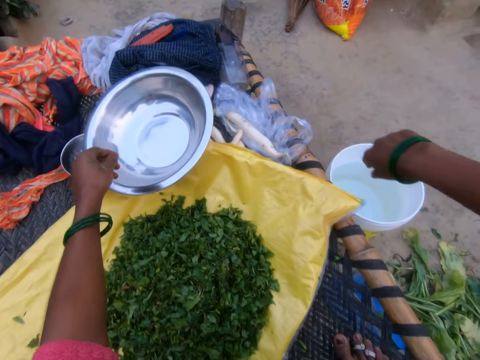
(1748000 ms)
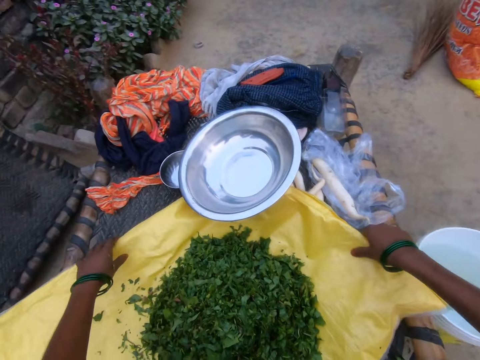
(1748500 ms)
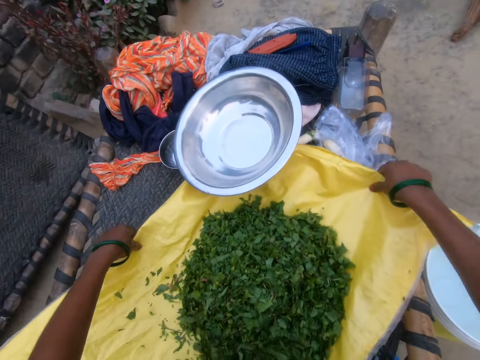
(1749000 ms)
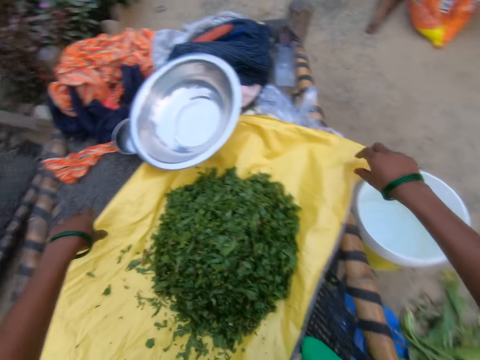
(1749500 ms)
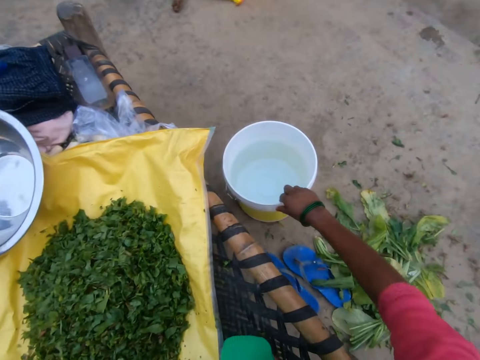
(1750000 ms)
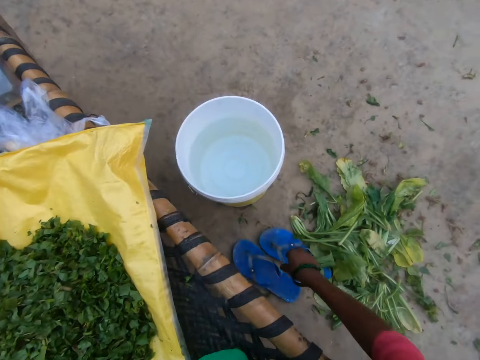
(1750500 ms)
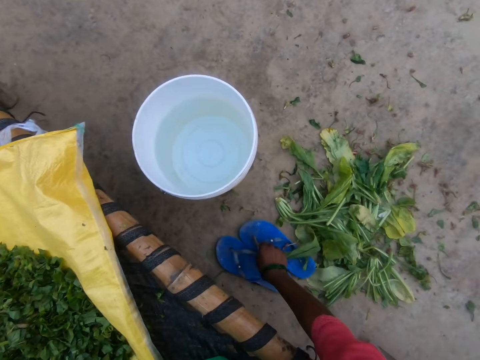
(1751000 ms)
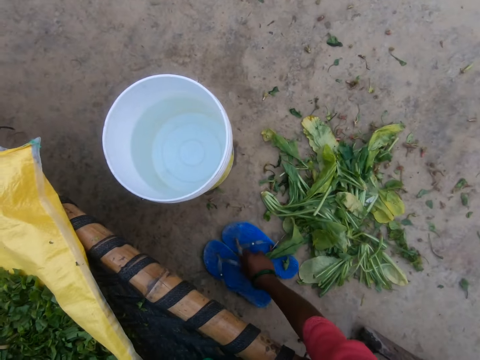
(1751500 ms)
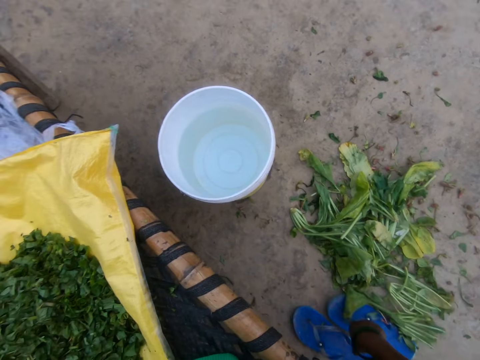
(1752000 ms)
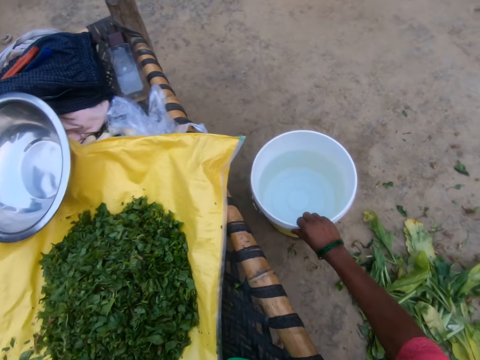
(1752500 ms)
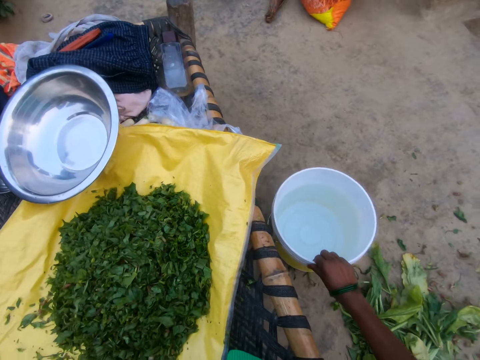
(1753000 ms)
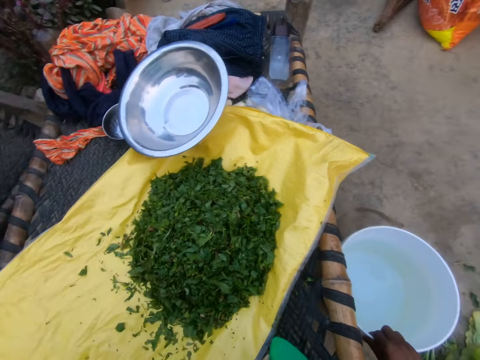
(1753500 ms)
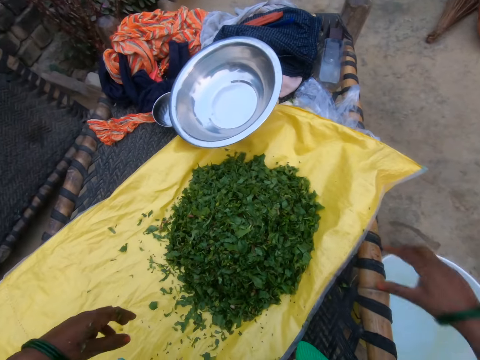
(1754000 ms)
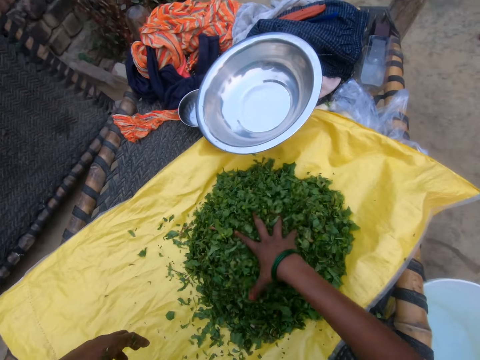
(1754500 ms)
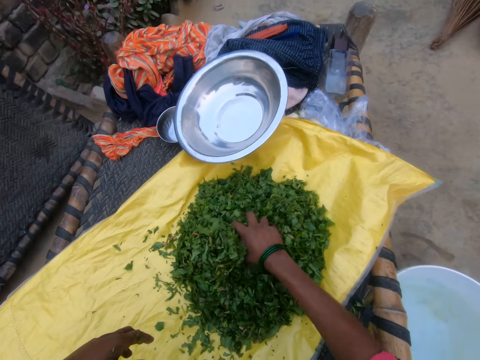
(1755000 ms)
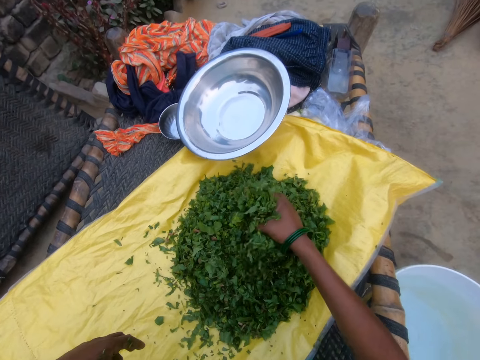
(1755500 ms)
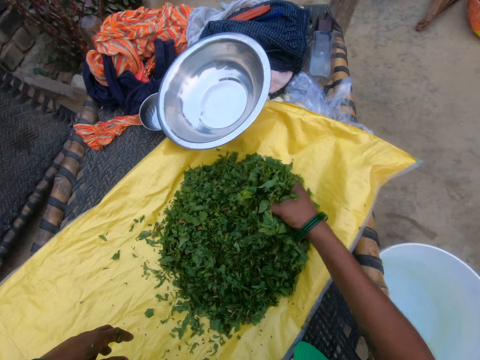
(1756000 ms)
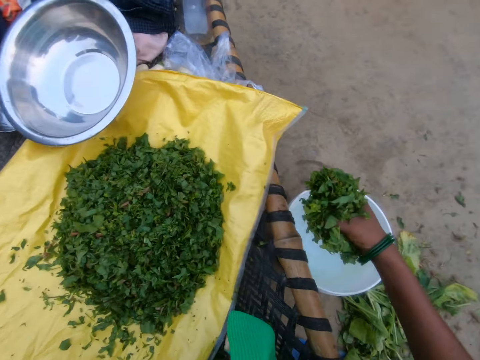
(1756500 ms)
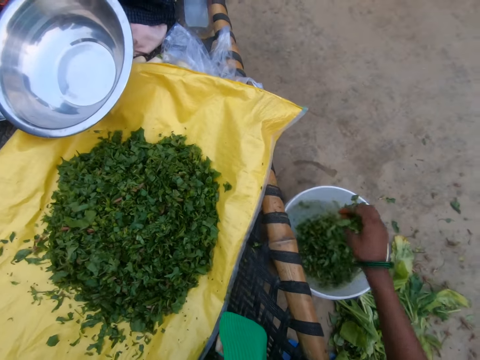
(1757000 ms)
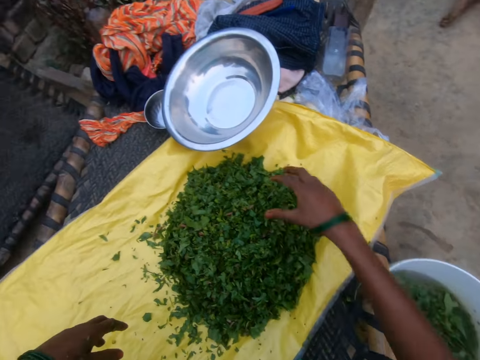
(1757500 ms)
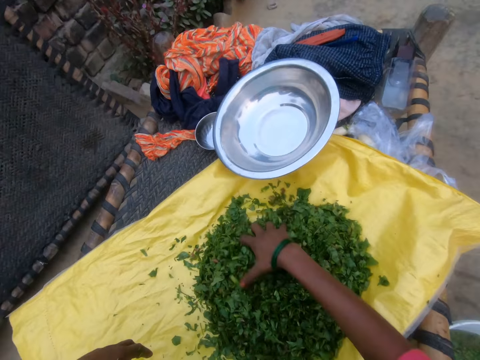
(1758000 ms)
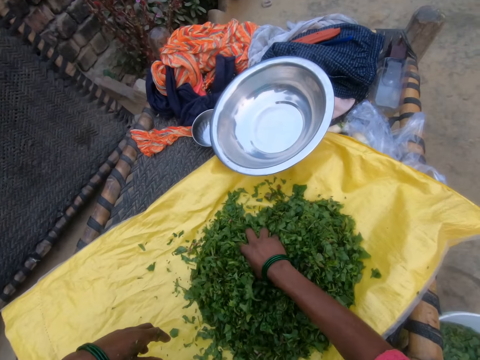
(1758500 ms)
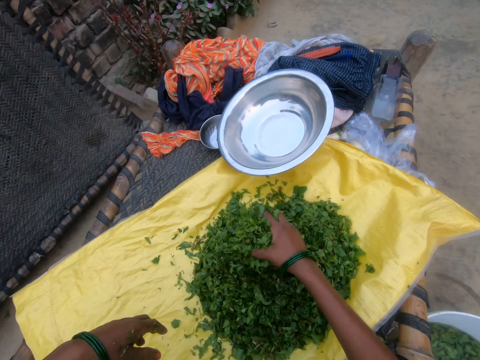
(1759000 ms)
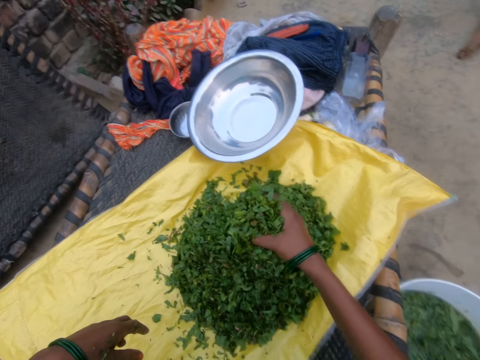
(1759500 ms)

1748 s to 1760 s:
The camera wearer picks a sack. She adjusts the sack. She pulls her slippers. She draws the bucket of water near. She gathers cut vegetables from the sack. She throws the cut vegetables in the bucket of water. She gathers cut vegetables from the sack.

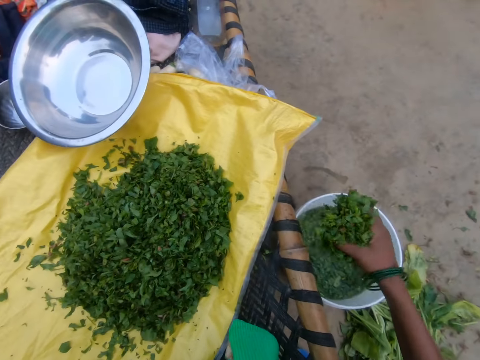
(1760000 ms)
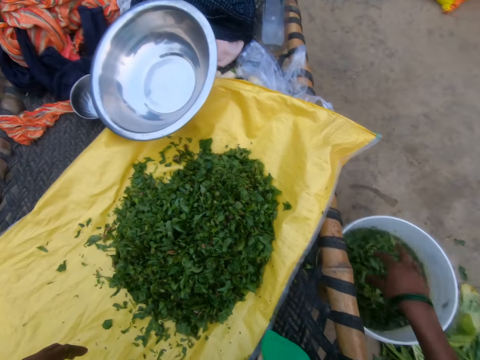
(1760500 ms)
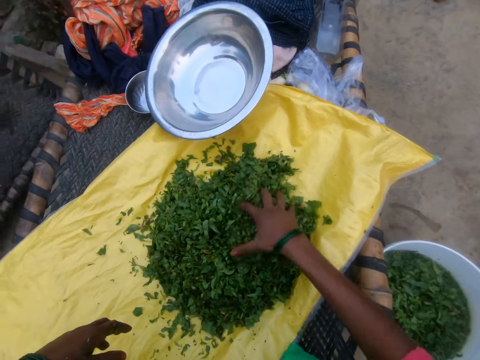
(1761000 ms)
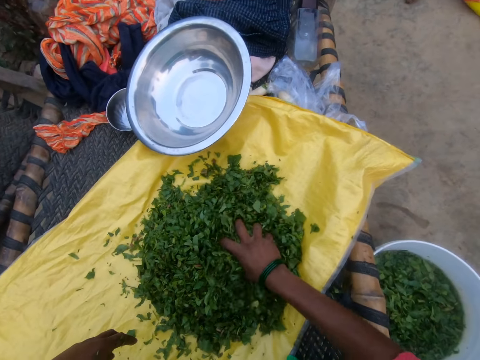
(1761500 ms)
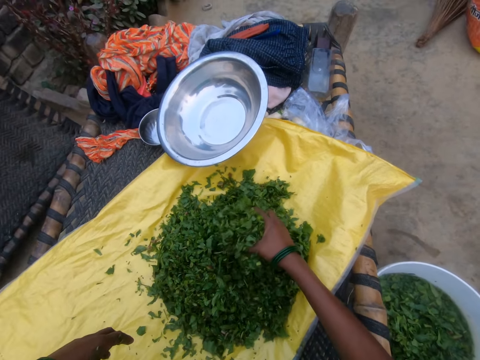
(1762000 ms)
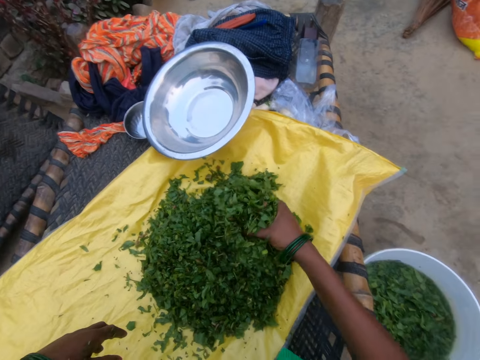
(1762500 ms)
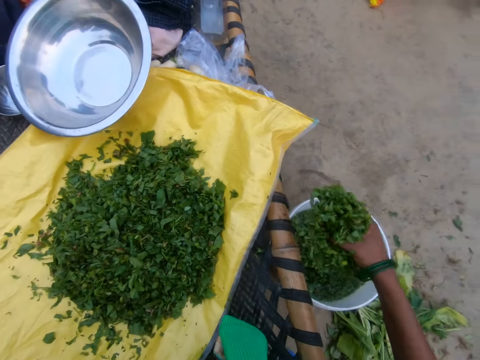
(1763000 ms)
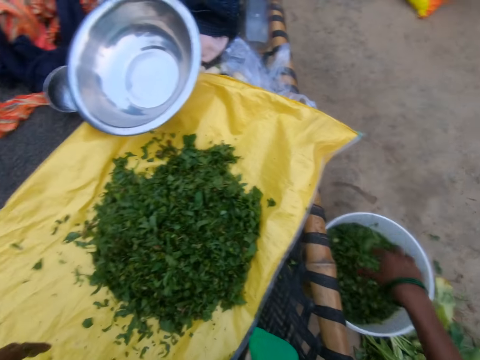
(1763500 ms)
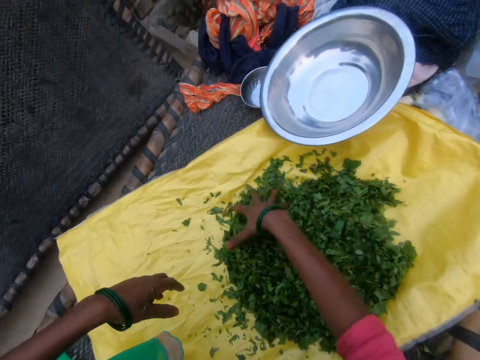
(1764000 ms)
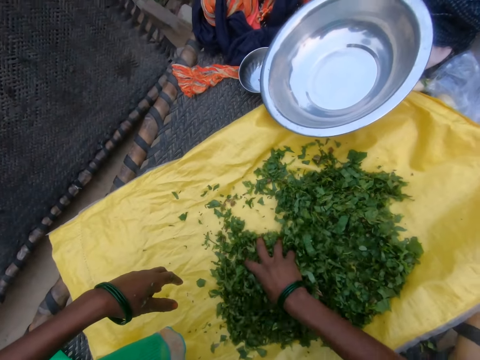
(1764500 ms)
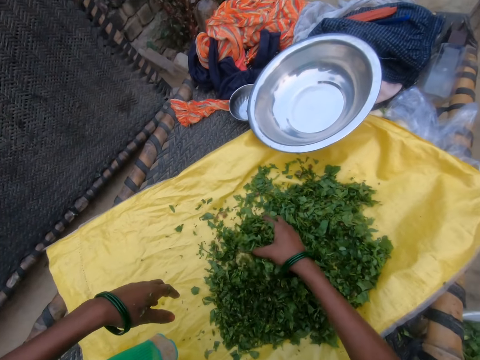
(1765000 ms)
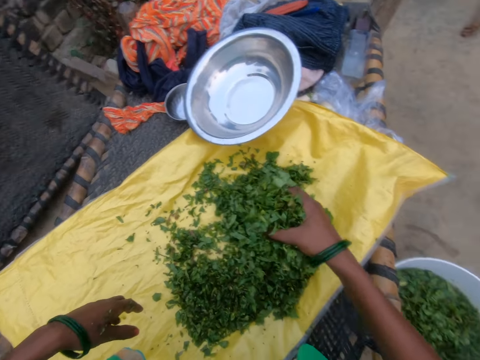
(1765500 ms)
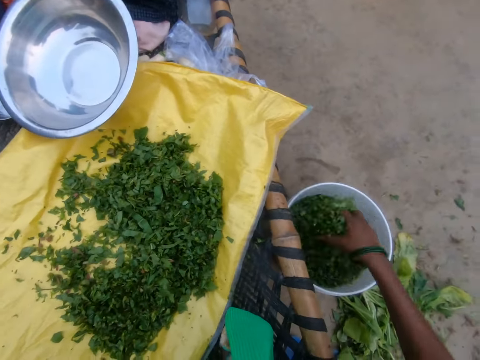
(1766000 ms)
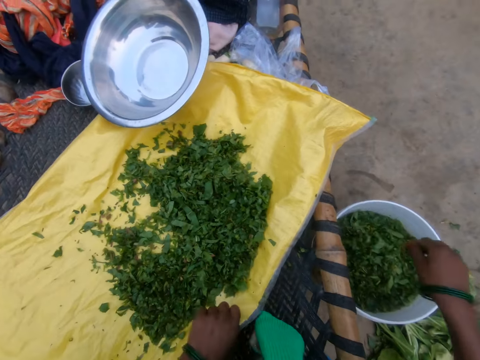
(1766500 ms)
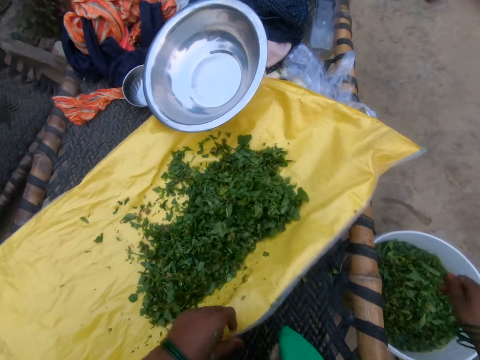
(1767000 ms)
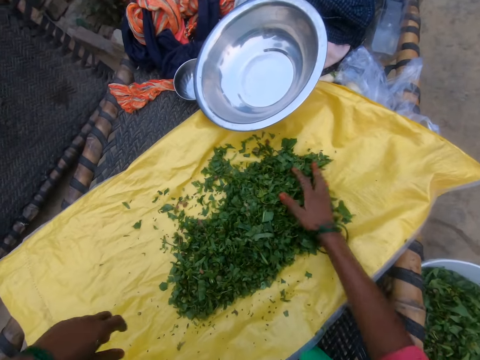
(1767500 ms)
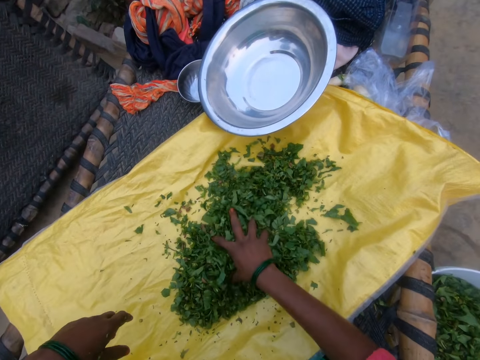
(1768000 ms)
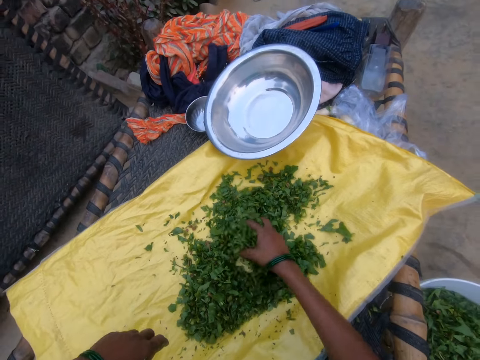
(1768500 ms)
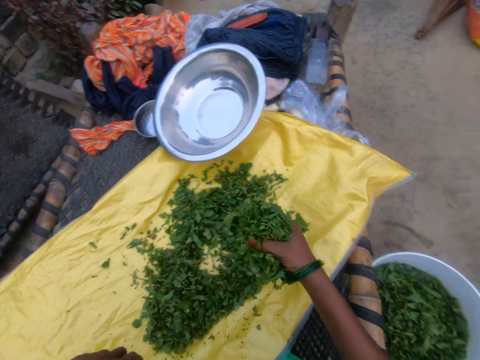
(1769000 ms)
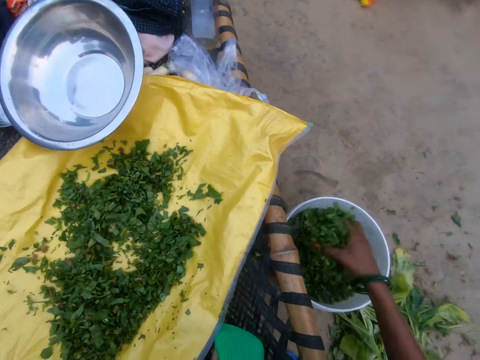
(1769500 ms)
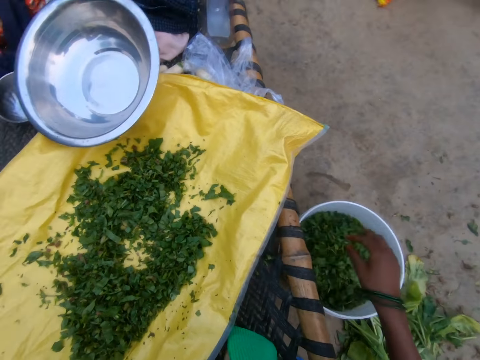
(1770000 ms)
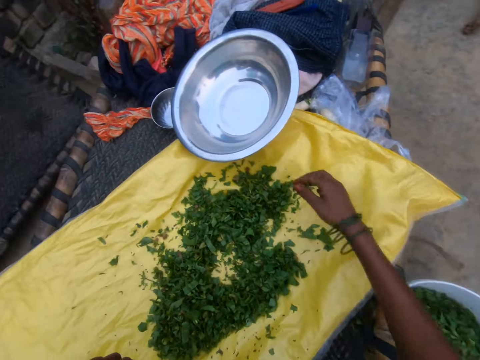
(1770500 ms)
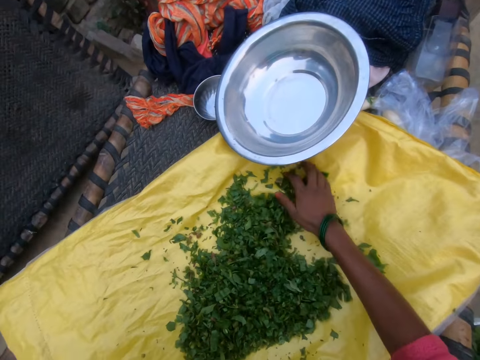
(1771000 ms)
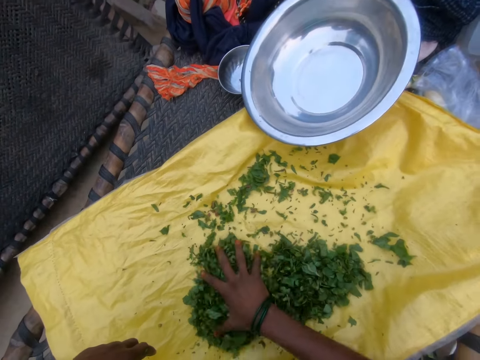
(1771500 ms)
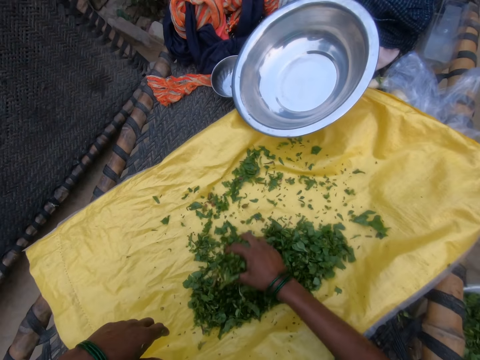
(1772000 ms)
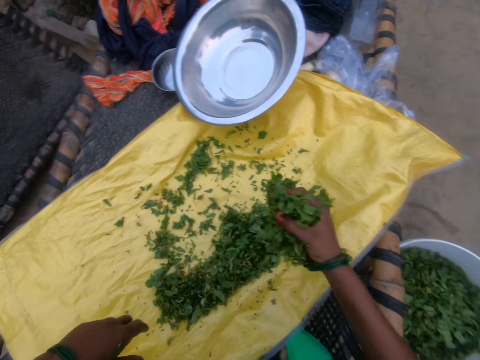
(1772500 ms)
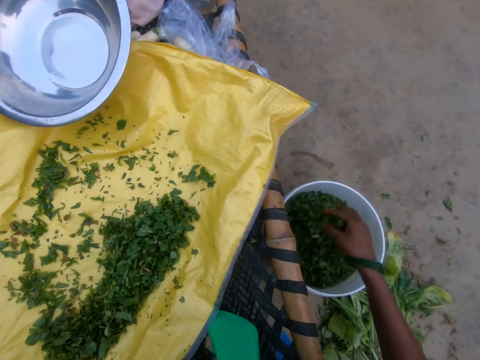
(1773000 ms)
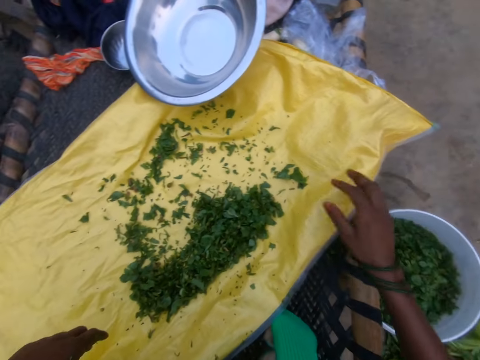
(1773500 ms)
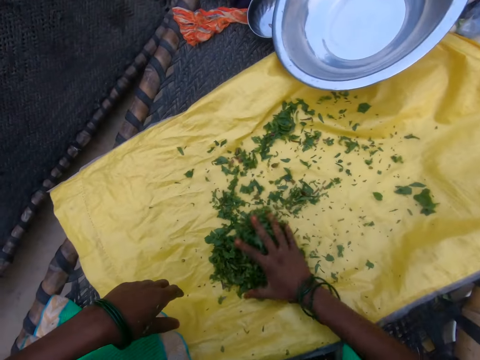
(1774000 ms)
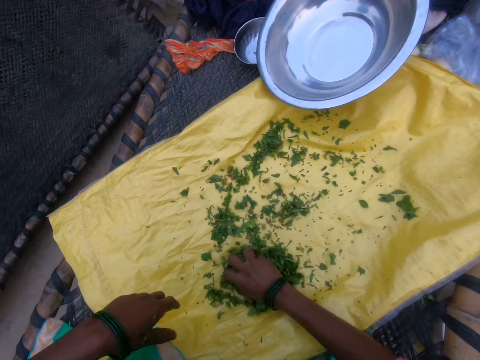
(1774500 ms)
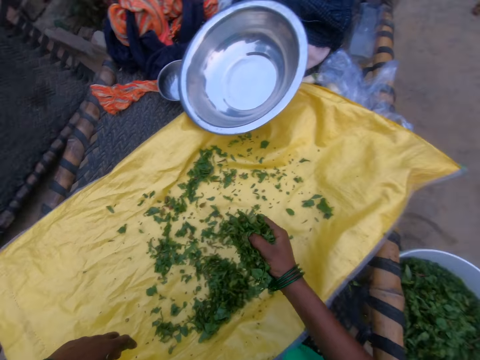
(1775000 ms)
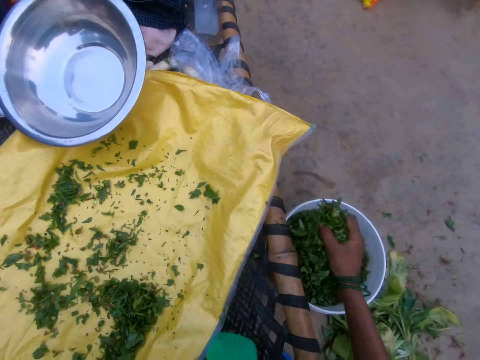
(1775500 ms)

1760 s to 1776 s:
The camera wearer throws cut vegetables in the bucket of water. They gather cut vegetables from the sack. They throw the cut vegetables in the bucket of water. They gather cut vegetables from the sack. They throw the cut vegetables in the bucket of water. They lift the sack. They gather cut vegetables from the sack. They throw the cut vegetables in the bucket of water. They gather cut vegetables from the sack. They throw the cut vegetables in the bucket of water. They gather cut vegetables from the sack. They throw the cut vegetables in the bucket of water.
